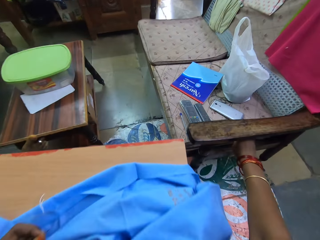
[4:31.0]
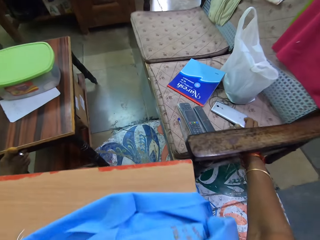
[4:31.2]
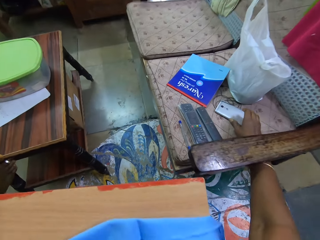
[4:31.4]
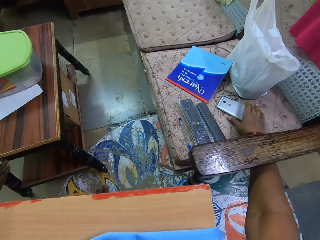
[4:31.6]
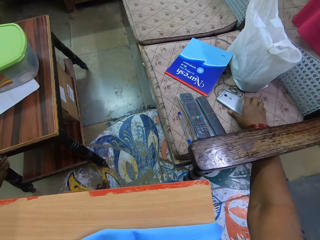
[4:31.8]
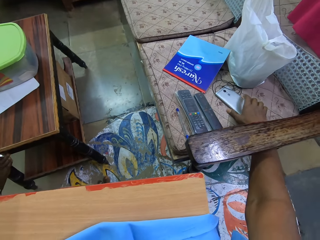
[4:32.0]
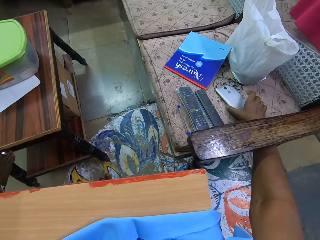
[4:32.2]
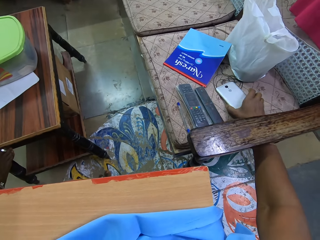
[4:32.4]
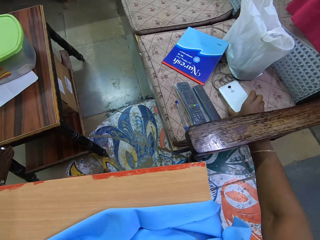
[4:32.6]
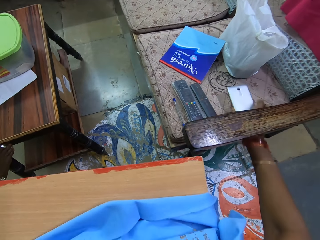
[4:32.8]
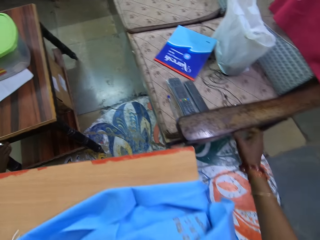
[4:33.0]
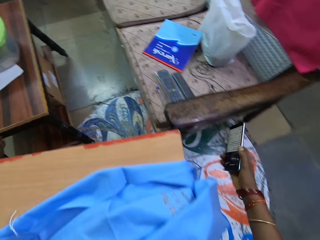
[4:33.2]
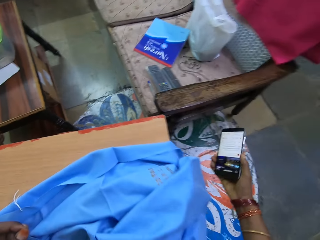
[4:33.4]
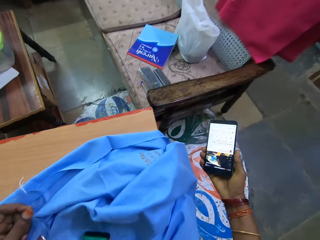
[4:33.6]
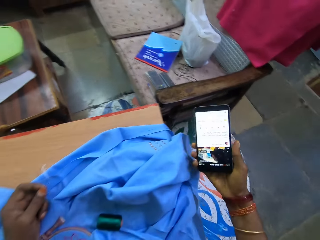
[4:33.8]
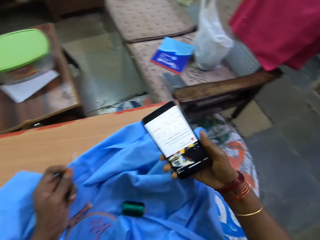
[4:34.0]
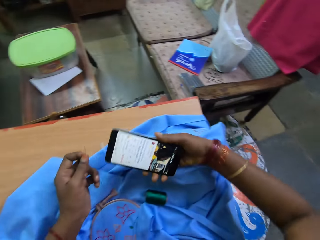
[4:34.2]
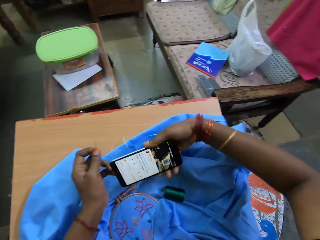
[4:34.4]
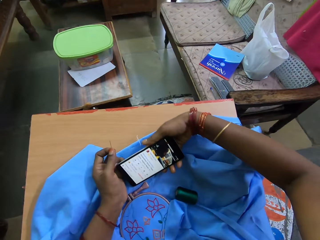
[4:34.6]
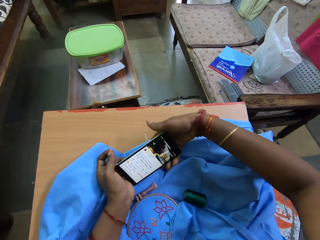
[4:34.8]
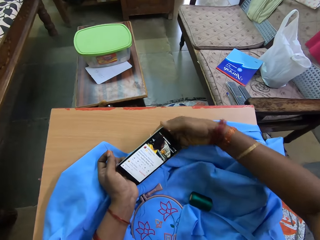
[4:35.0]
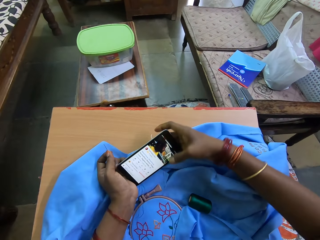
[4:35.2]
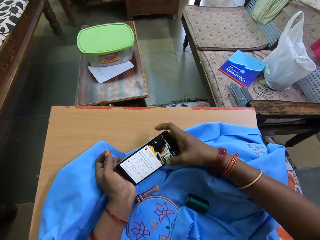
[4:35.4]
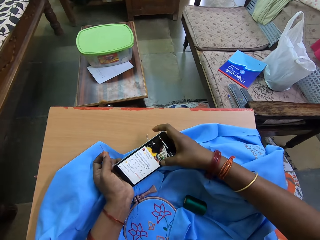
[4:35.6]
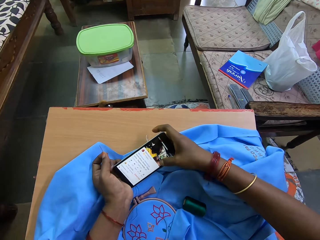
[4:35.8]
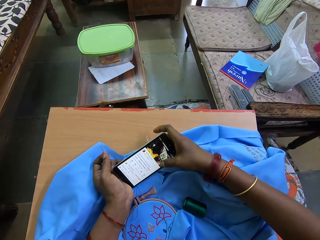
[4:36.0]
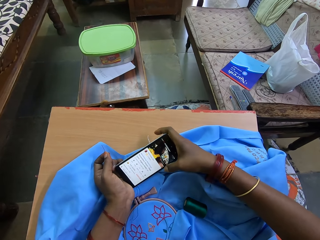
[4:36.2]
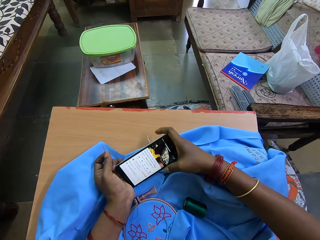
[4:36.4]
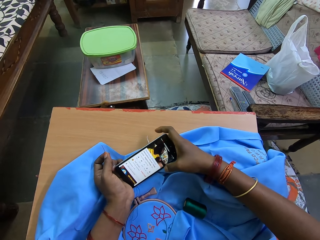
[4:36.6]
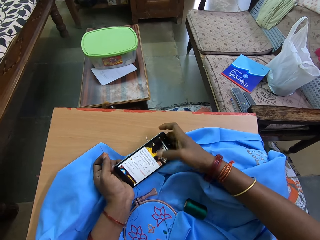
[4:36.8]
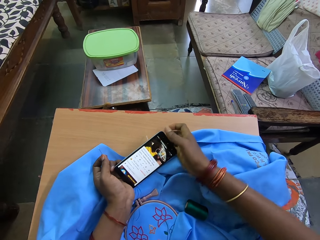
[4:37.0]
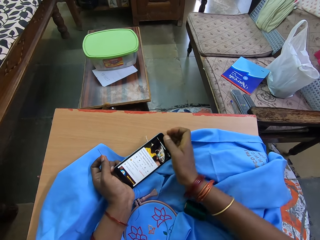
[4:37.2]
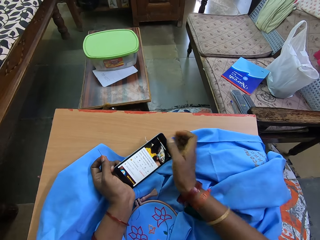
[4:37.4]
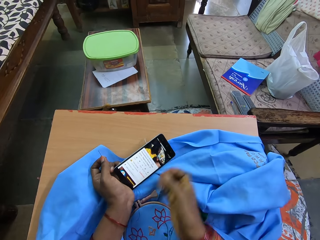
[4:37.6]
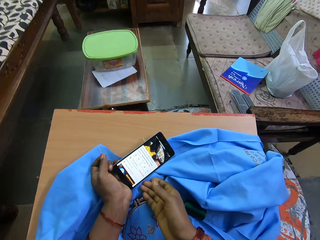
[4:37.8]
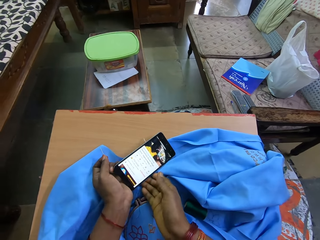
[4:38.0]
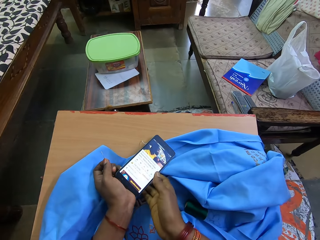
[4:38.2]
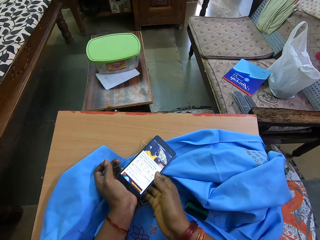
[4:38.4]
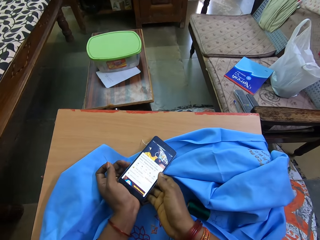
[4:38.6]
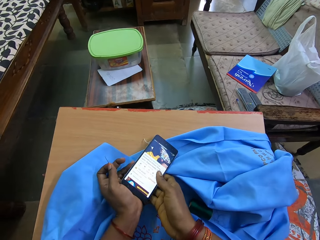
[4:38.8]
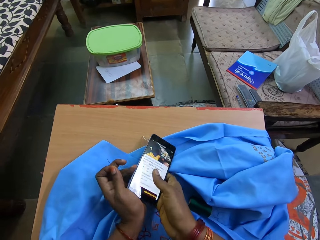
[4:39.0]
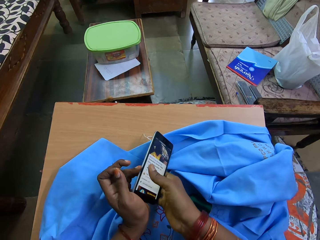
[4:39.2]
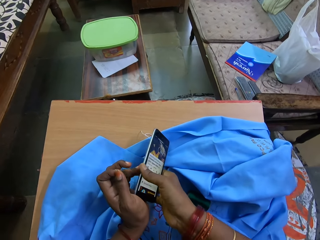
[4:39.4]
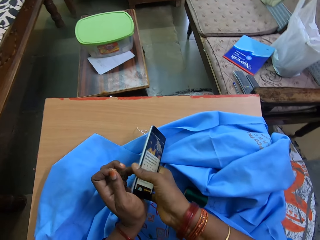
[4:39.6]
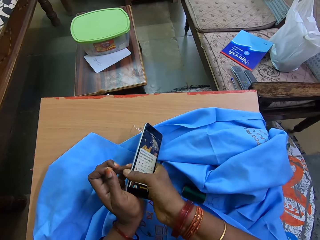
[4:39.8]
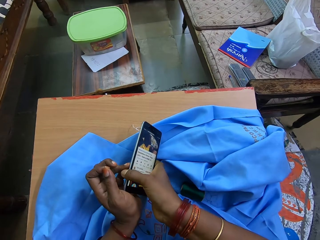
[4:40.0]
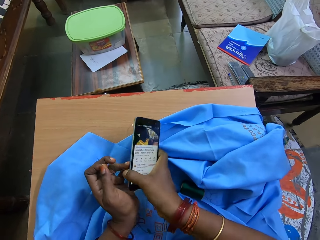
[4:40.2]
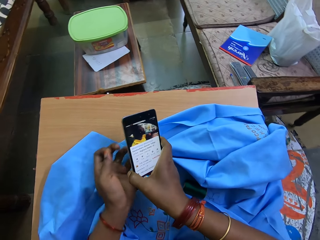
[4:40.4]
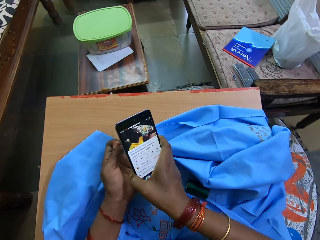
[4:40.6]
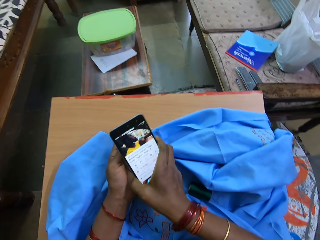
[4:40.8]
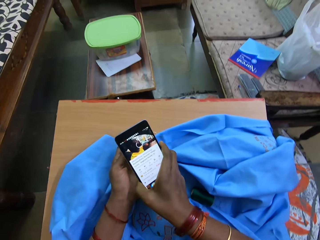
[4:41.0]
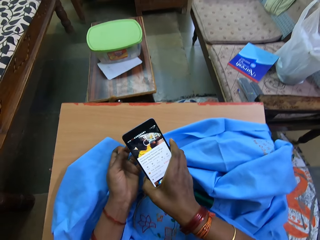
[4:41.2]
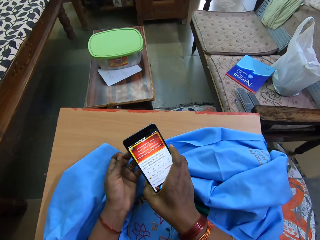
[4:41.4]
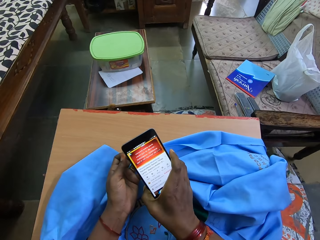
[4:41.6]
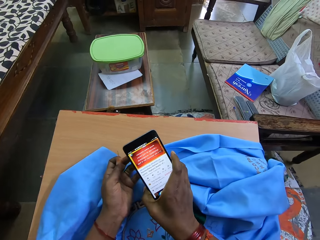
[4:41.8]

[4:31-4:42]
The camera wearer takes a mobile phone. They operate the phone.

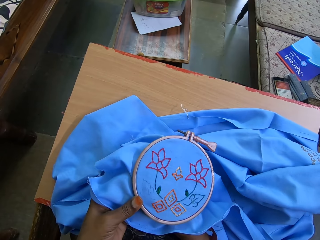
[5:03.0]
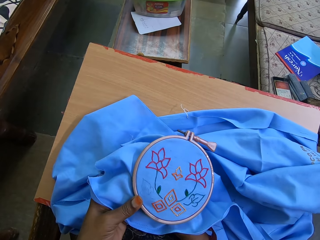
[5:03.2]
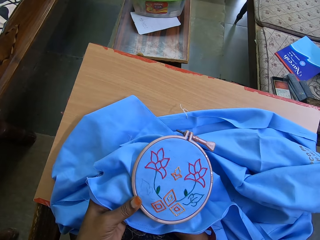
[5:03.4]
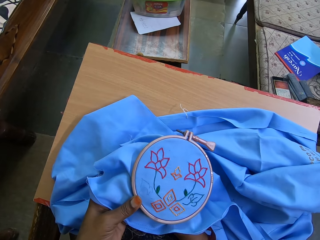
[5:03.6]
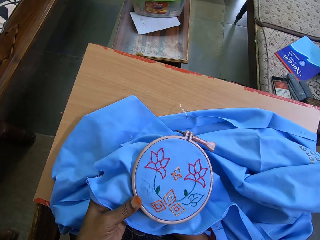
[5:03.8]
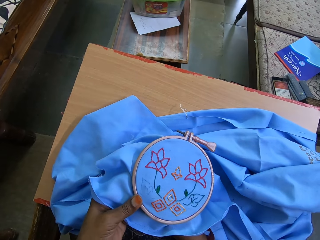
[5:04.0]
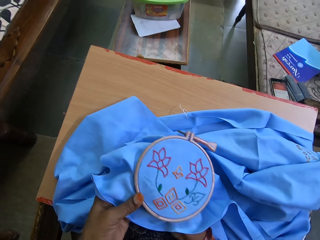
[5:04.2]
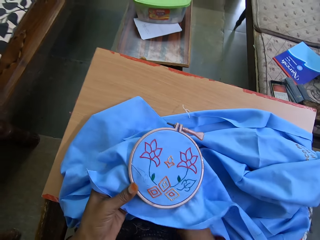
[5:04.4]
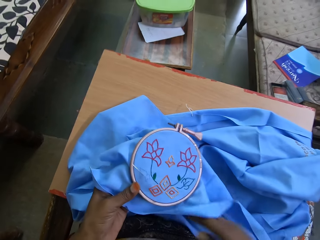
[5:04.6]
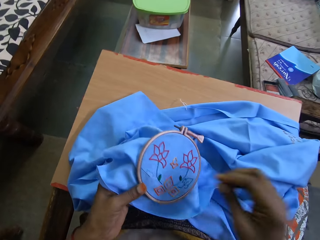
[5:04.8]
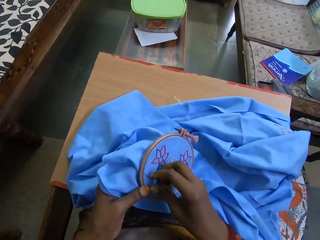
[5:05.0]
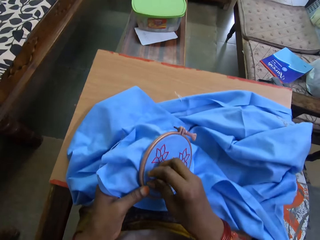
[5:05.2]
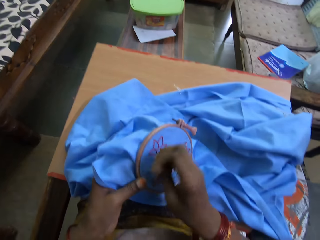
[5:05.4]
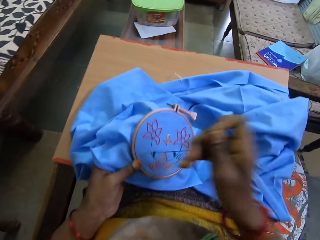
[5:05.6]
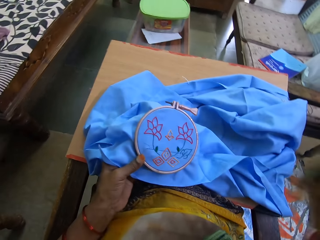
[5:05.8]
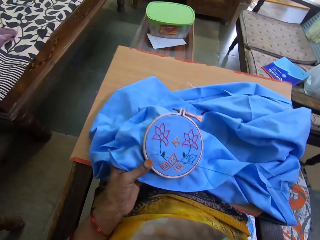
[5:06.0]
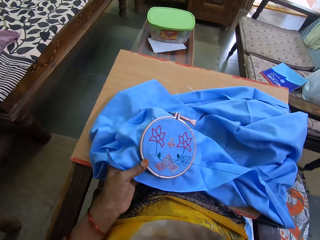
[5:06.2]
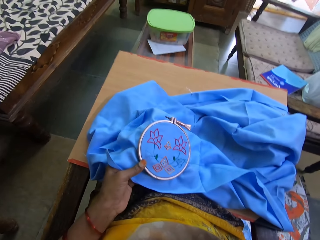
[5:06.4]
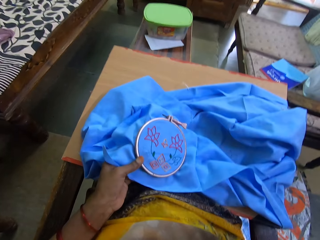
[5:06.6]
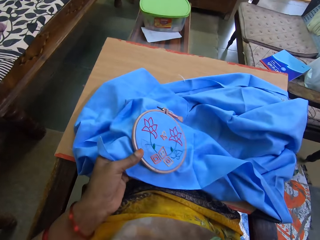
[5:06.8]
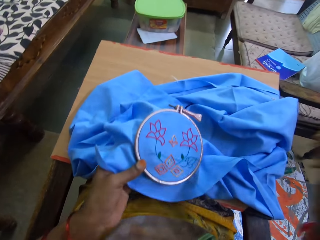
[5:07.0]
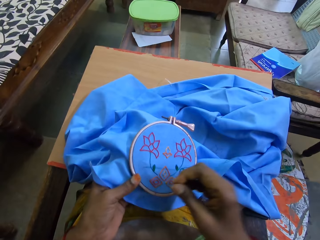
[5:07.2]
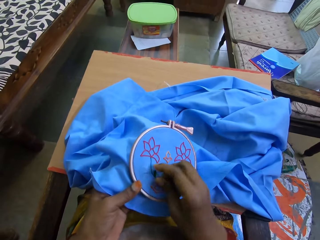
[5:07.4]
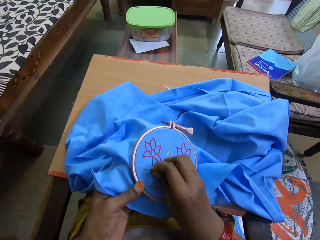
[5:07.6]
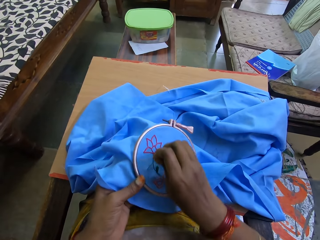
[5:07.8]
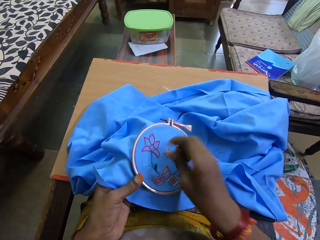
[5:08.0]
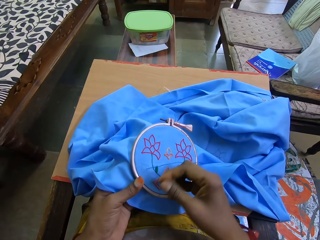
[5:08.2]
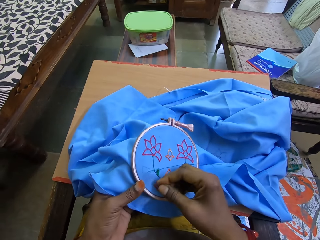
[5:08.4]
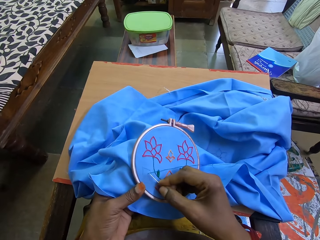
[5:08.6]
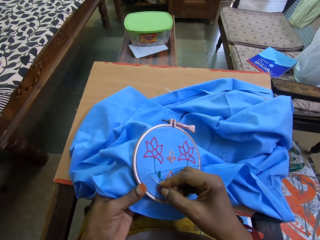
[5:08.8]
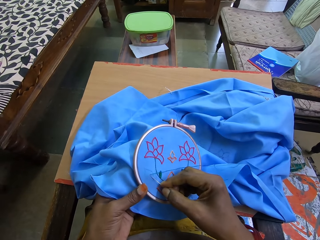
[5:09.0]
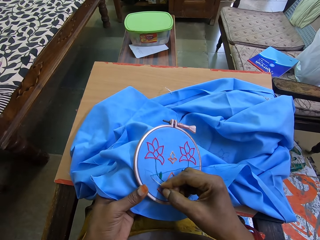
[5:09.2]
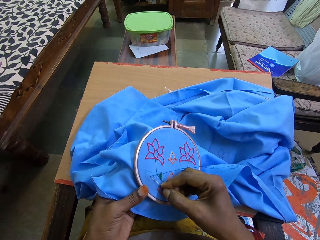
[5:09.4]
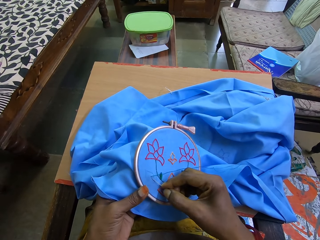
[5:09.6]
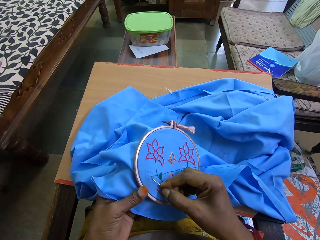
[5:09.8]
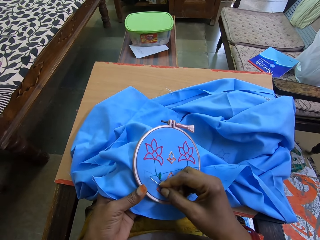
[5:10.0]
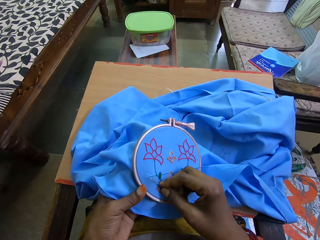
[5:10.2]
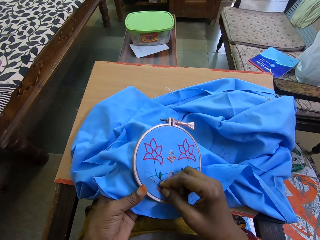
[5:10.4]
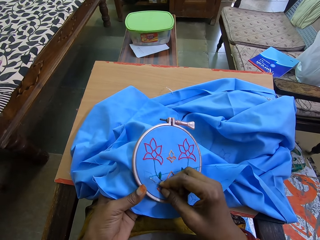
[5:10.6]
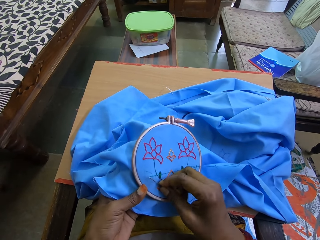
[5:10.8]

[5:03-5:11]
The camera wearer sews the design on the fabric with thread and needle.

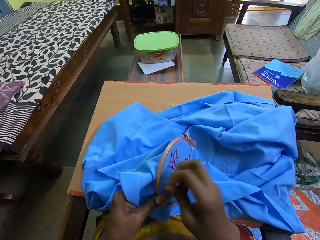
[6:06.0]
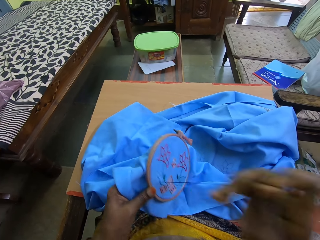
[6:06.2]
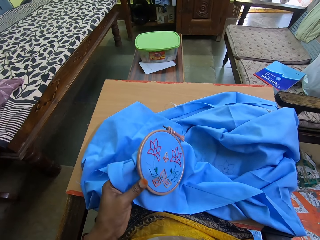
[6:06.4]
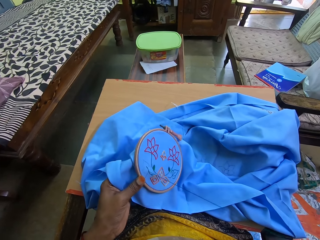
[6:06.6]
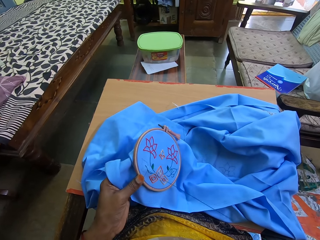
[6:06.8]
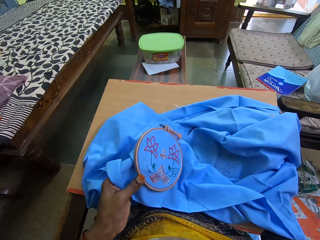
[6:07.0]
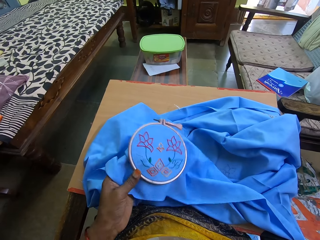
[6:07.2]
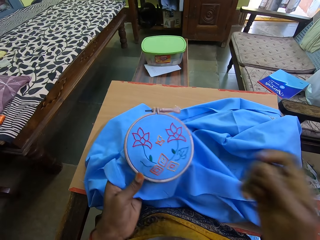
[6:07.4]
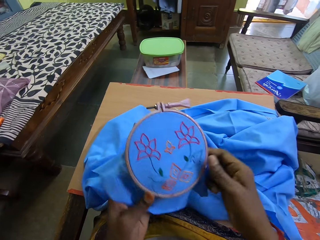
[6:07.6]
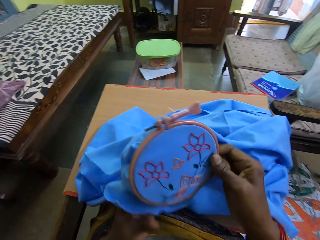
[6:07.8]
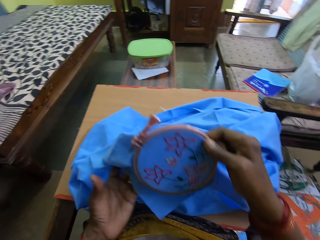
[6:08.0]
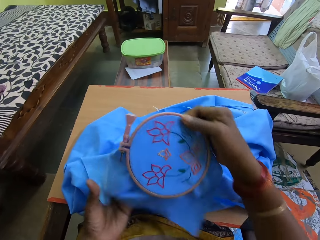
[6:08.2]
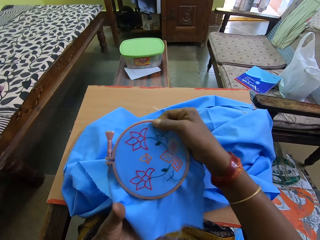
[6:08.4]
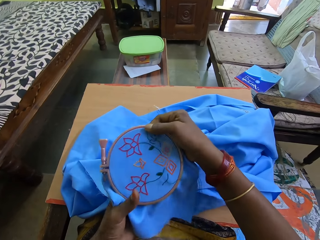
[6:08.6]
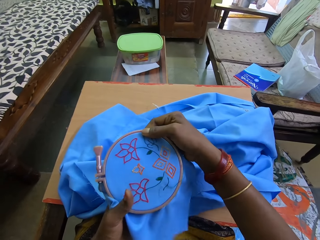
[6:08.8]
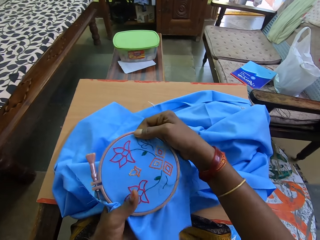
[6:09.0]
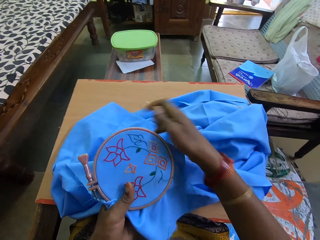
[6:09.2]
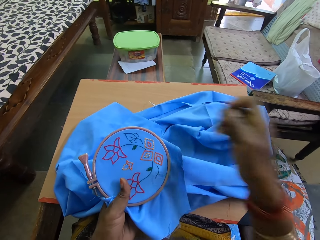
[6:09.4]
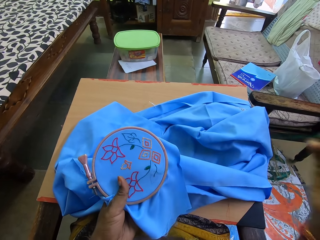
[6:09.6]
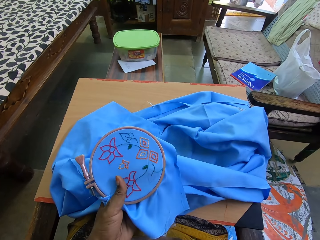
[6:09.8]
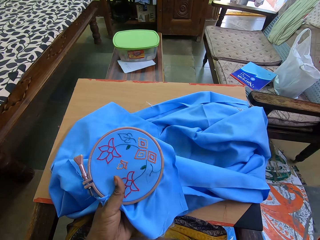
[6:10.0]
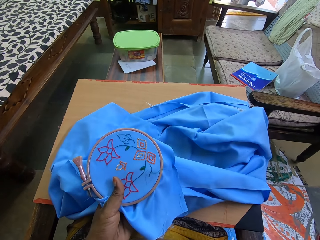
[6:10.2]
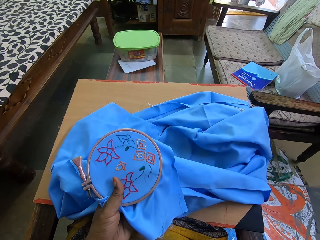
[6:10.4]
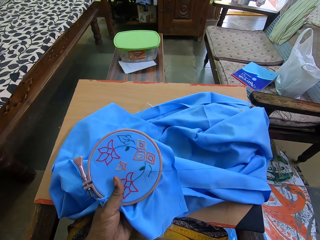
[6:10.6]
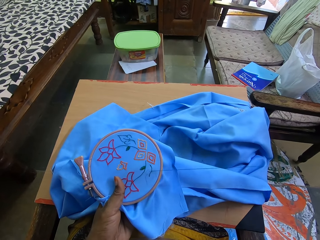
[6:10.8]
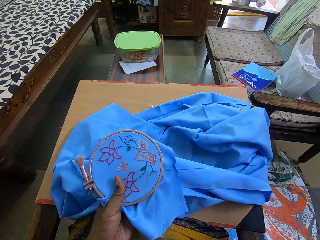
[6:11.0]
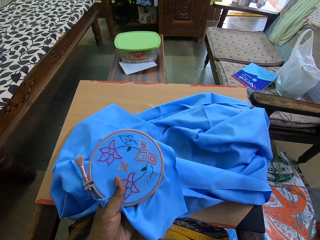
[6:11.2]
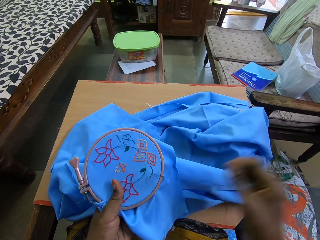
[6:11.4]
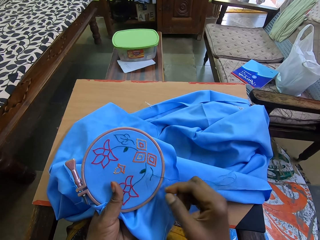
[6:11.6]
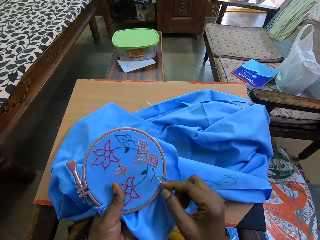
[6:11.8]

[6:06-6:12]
The camera wearer rotates the piece of cloth.
